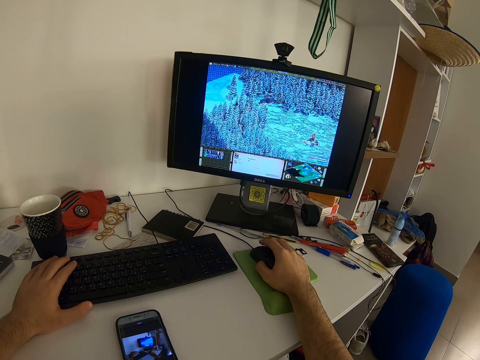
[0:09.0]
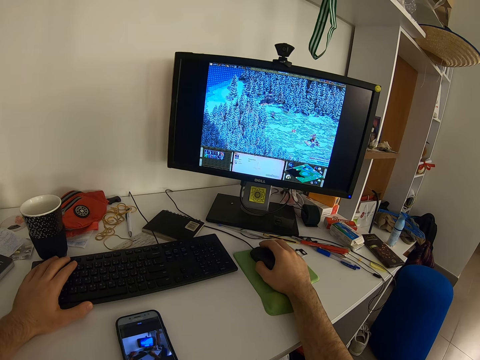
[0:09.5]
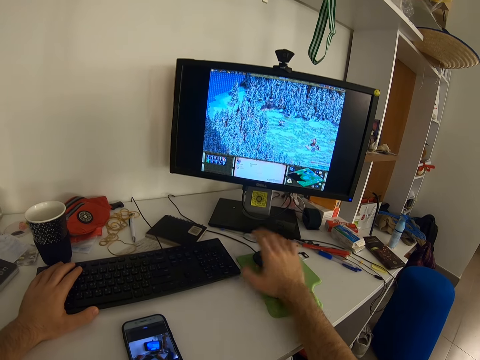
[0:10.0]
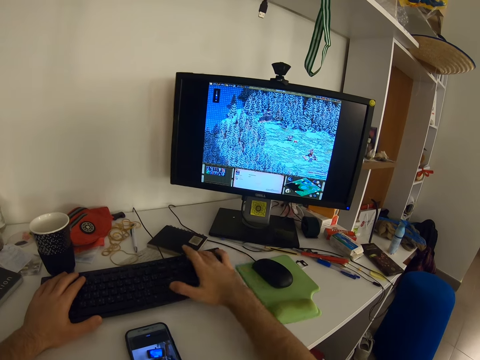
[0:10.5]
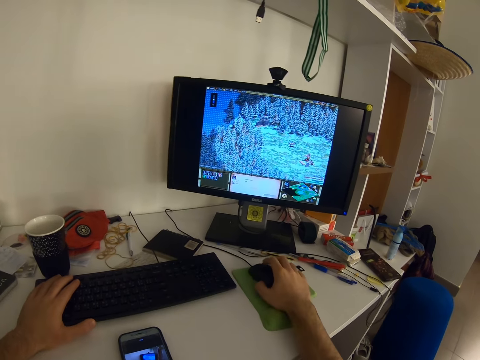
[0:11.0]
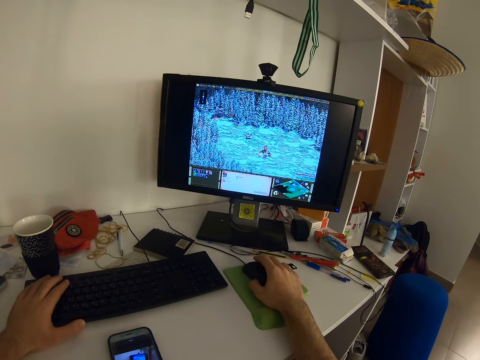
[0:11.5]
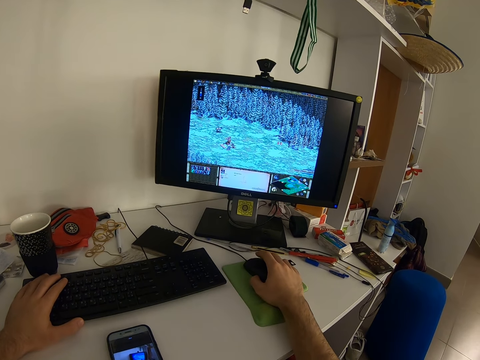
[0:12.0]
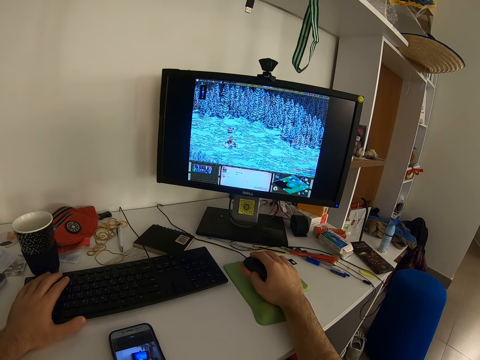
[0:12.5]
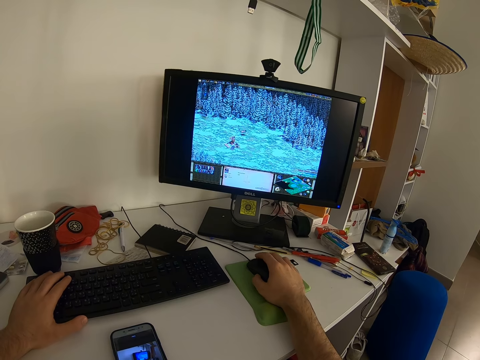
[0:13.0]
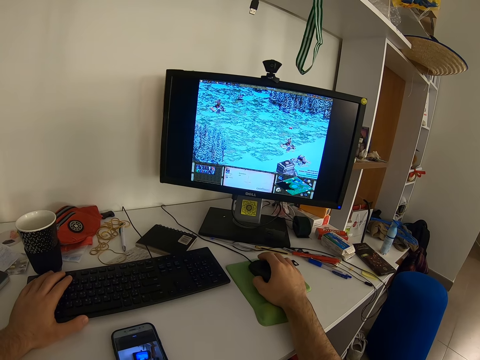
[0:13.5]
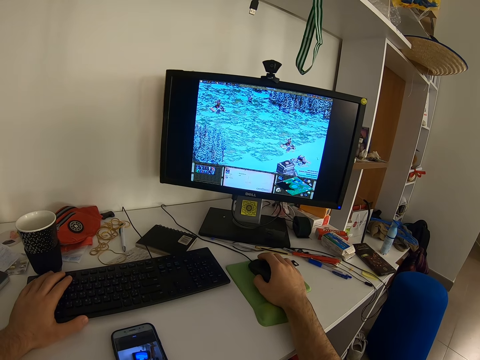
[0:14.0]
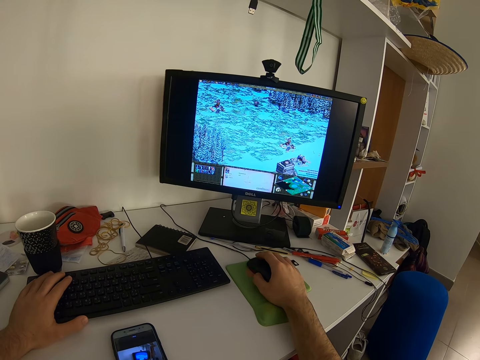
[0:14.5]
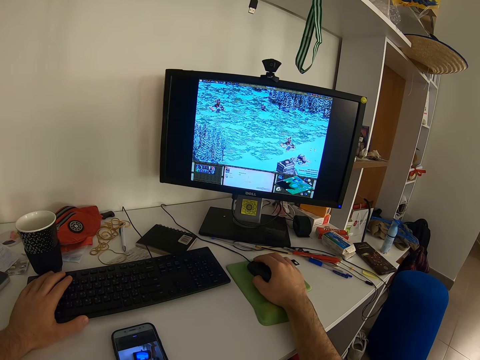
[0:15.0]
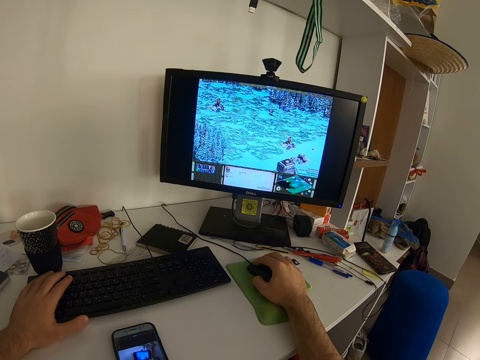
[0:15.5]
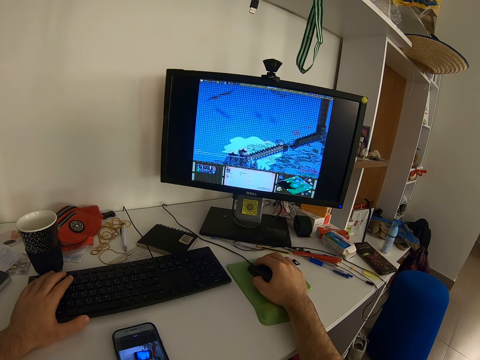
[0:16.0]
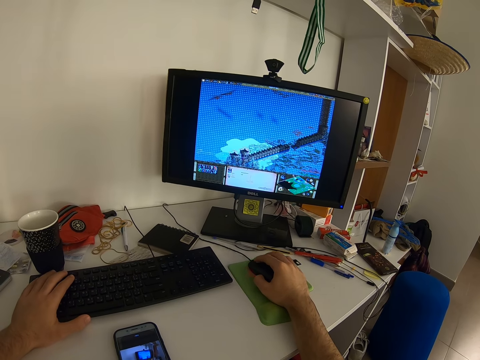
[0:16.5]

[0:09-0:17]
The camera wearer operates the monitor's keyboard with both hands. He holds the monitor's mouse with his right hand. He plays the video game on the monitor with the mouse in his right hand.

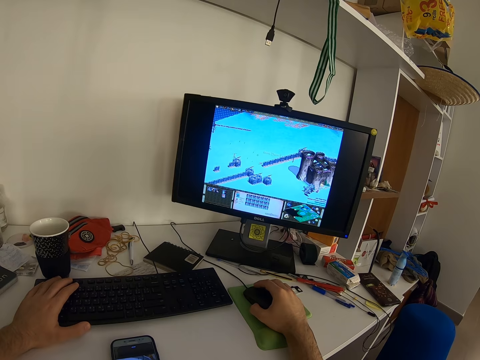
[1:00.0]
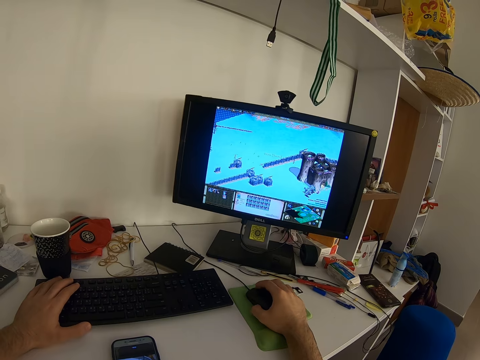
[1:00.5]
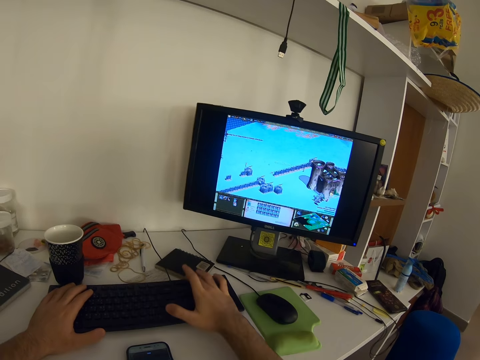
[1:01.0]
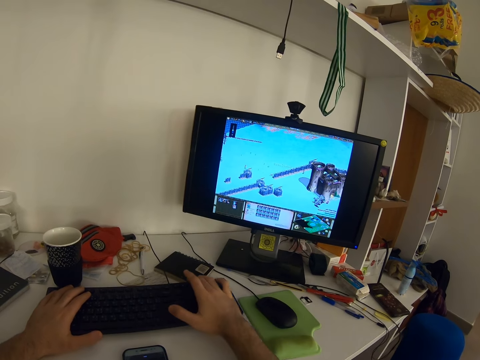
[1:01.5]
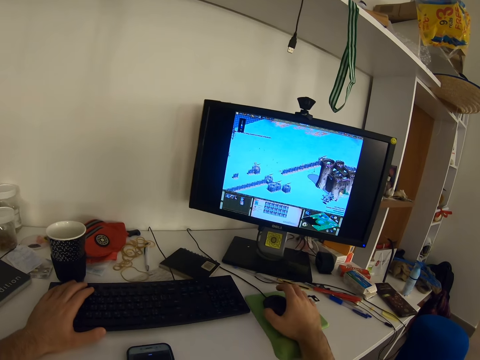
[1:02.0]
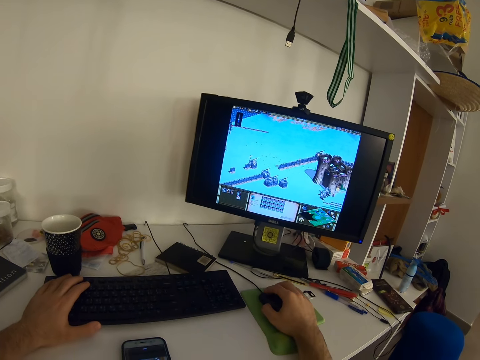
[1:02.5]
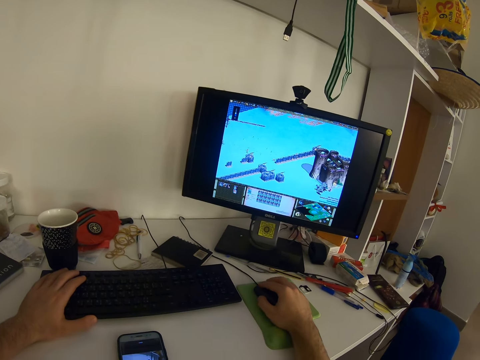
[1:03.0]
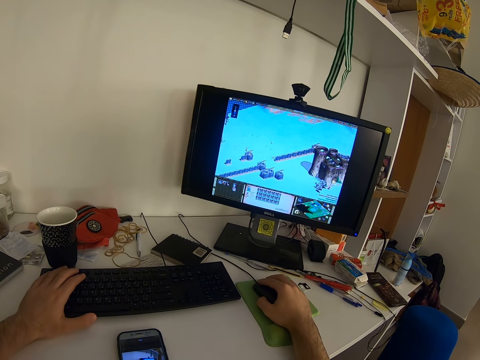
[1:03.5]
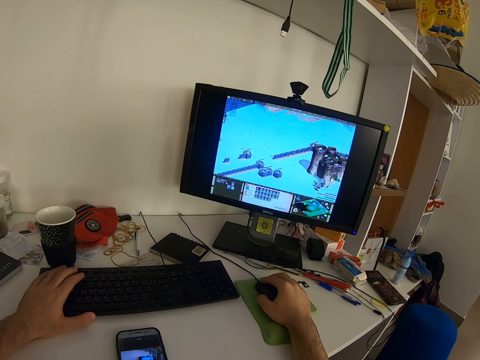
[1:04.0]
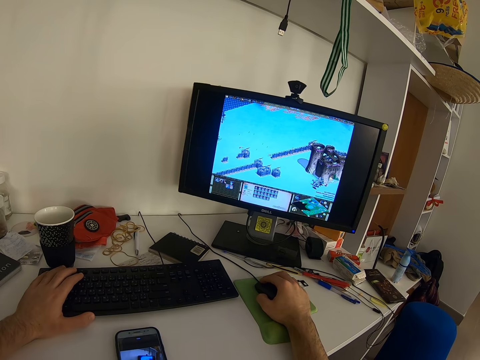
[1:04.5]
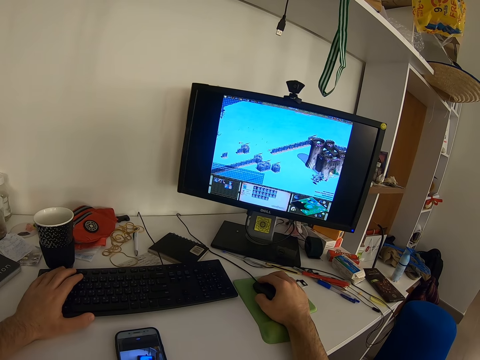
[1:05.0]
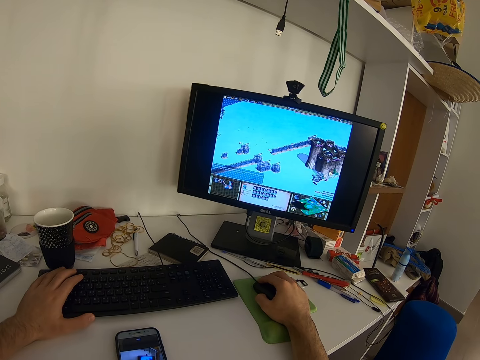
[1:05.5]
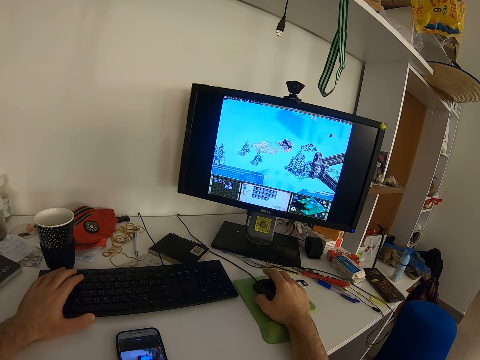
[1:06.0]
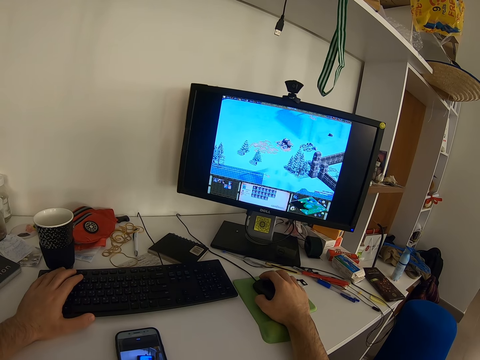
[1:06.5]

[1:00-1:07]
The camera wearer operates the monitor's keyboard with both hands.

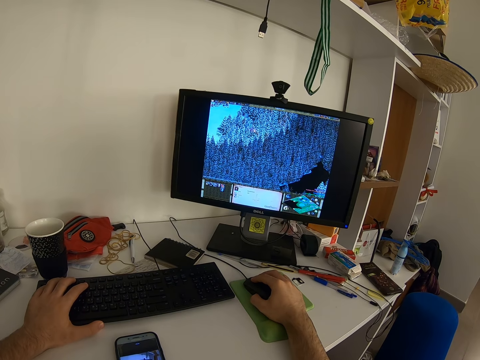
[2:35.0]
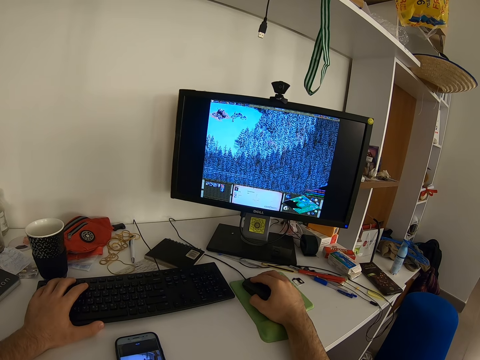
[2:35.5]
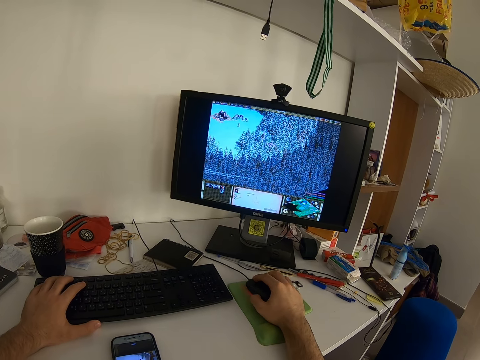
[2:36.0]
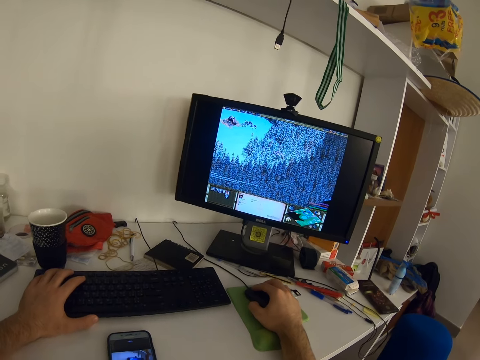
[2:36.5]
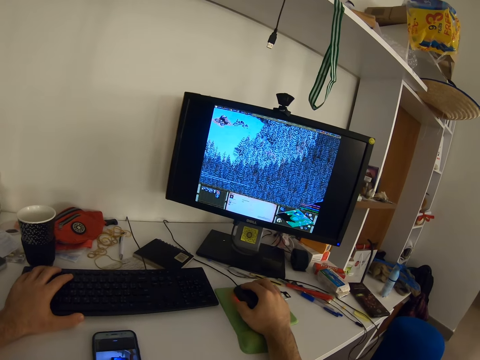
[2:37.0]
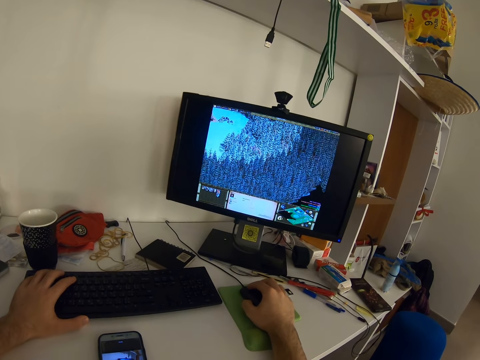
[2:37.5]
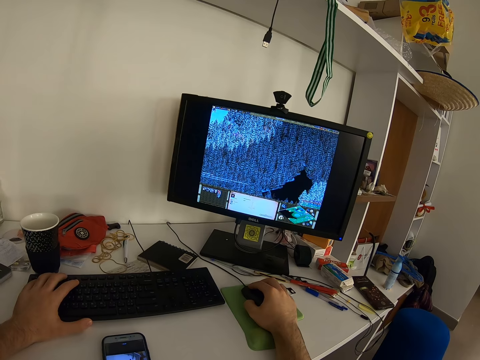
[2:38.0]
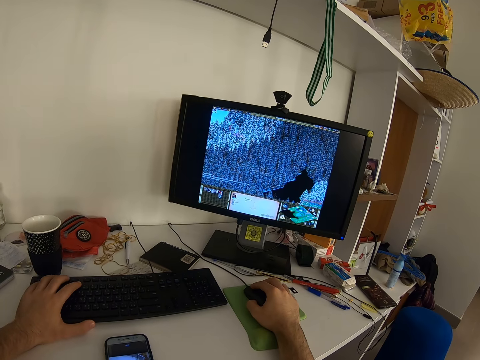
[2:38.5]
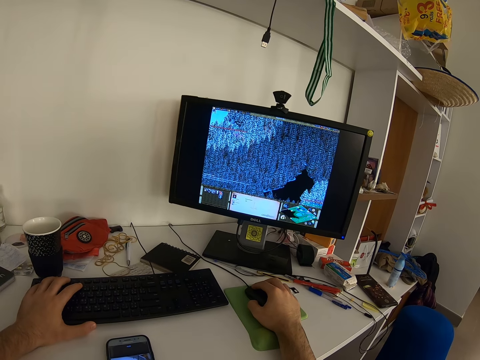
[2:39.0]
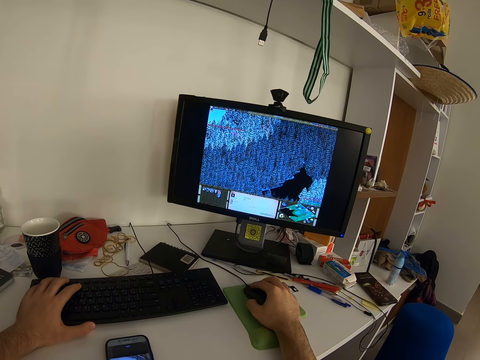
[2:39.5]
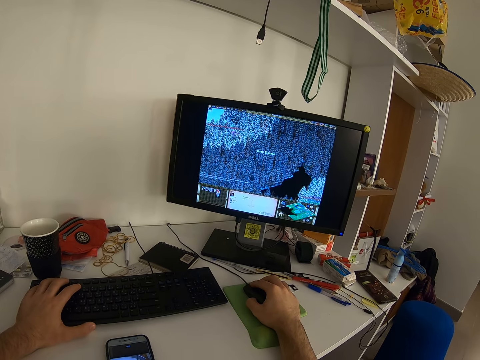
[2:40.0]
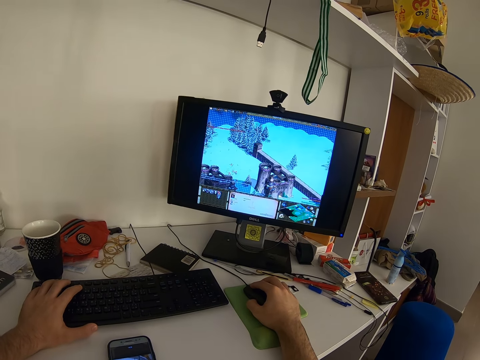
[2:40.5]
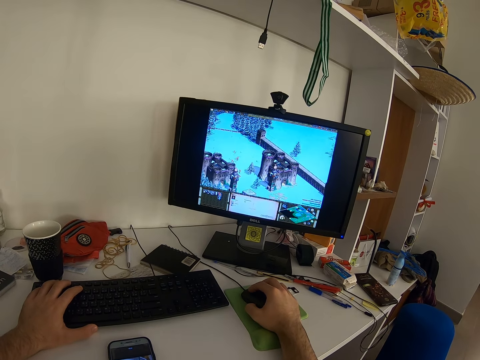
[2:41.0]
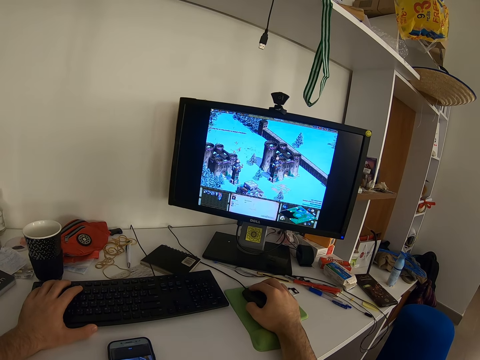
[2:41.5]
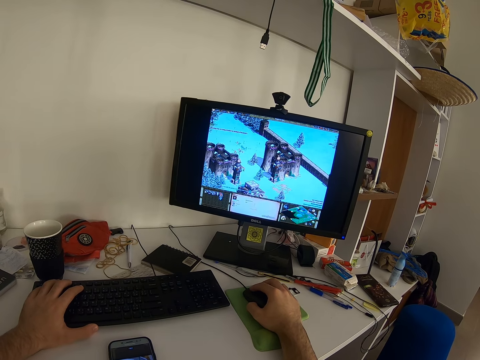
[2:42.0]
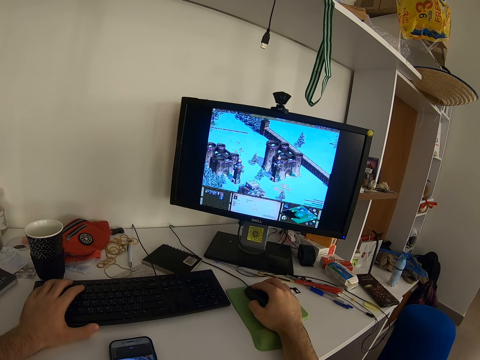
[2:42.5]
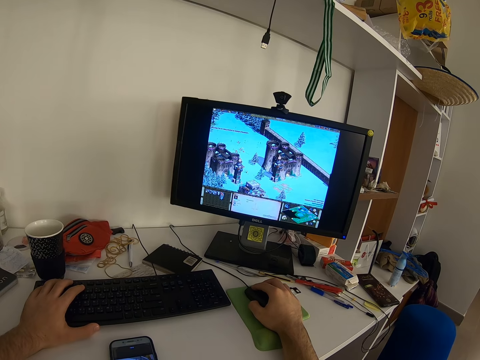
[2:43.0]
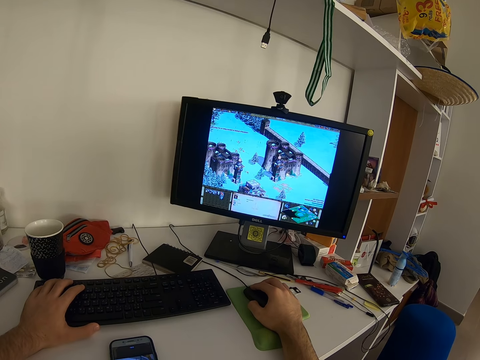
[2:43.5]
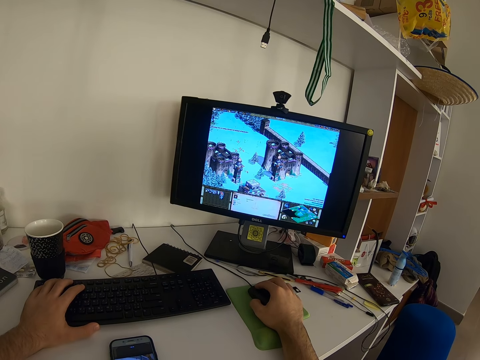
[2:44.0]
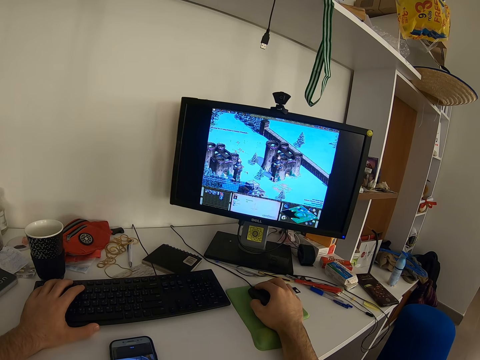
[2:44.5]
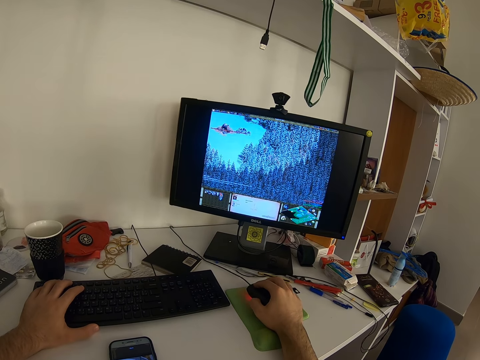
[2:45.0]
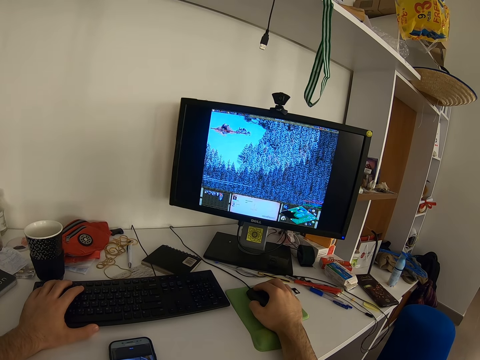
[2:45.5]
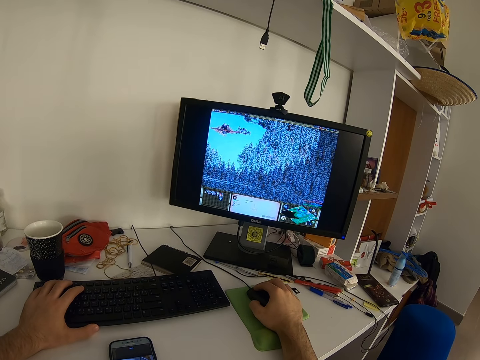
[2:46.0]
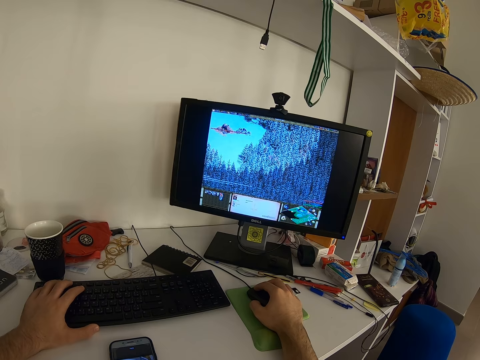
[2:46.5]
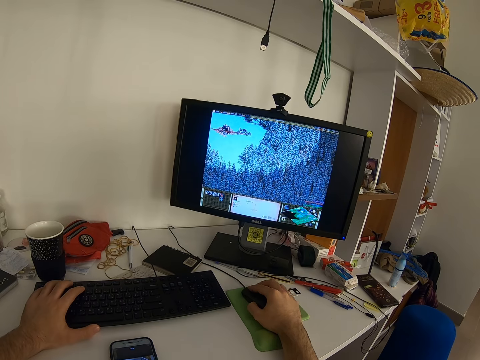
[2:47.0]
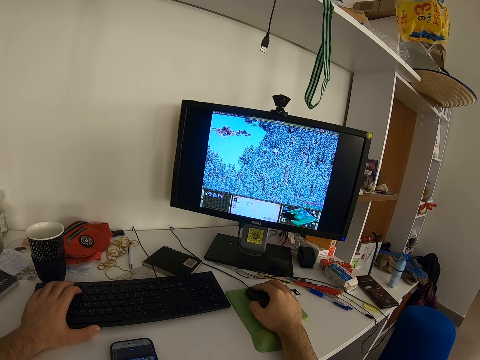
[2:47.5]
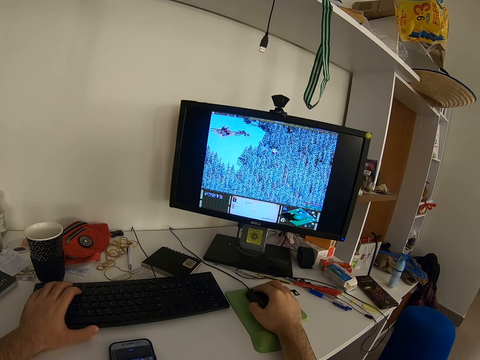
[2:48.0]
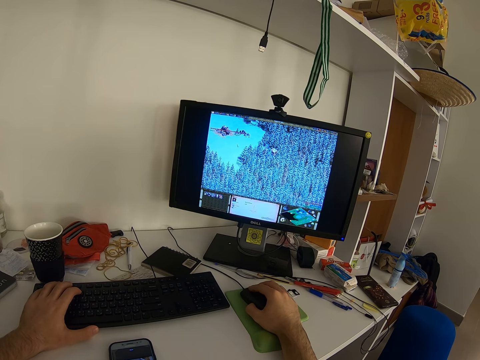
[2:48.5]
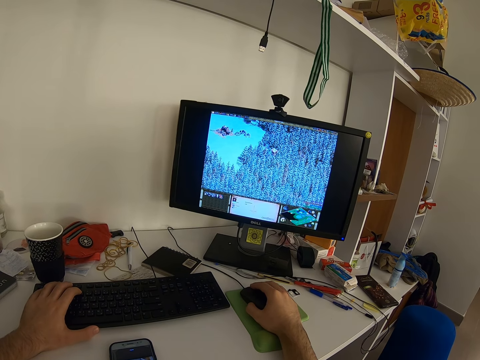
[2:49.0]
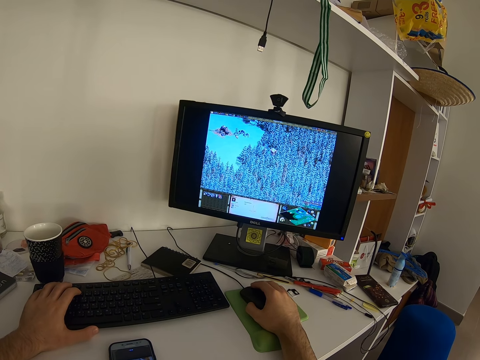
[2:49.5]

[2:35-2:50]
The camera wearer moves his head.
